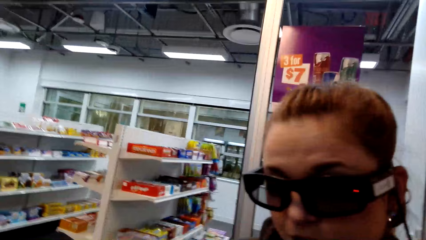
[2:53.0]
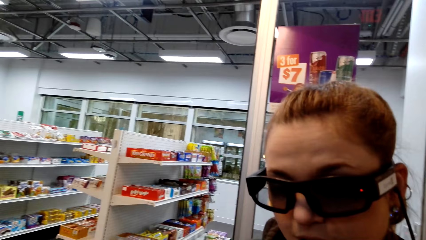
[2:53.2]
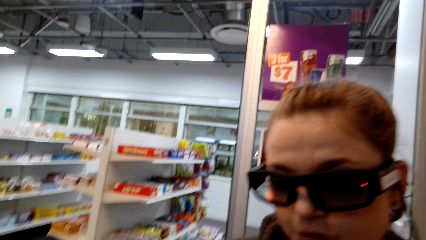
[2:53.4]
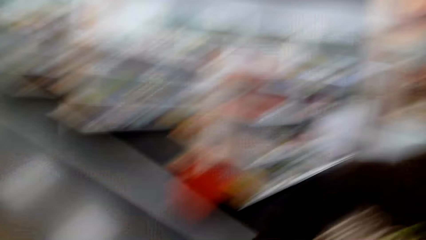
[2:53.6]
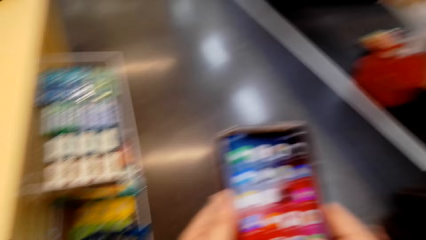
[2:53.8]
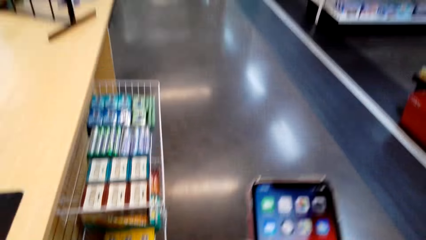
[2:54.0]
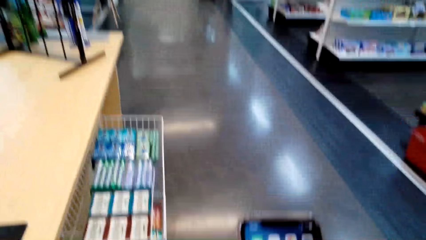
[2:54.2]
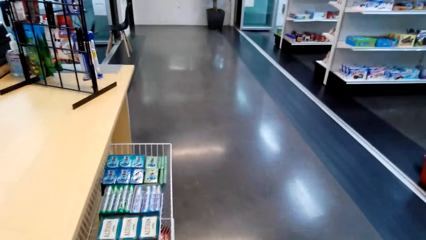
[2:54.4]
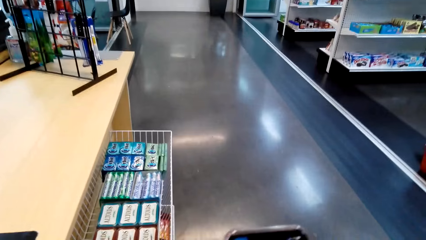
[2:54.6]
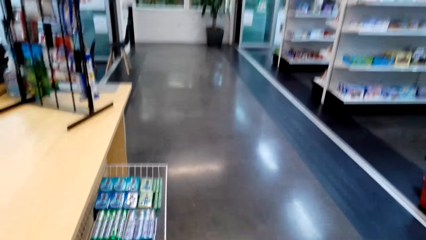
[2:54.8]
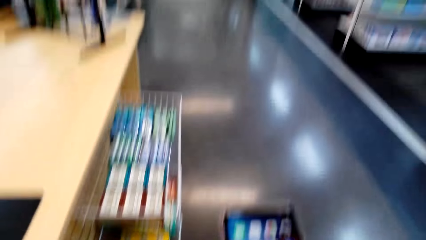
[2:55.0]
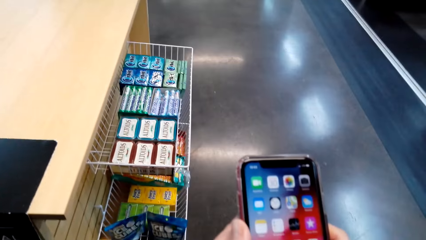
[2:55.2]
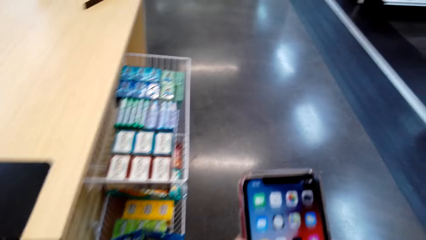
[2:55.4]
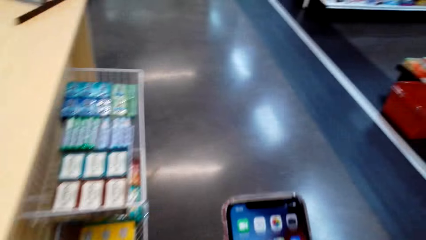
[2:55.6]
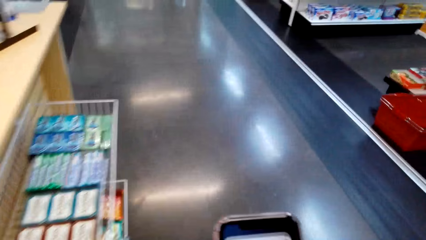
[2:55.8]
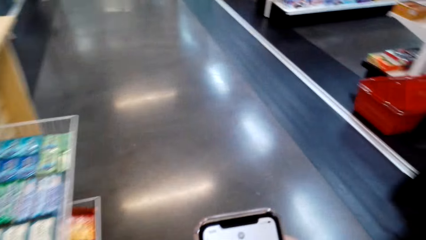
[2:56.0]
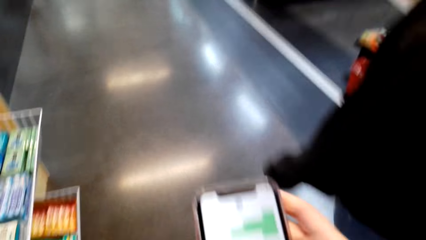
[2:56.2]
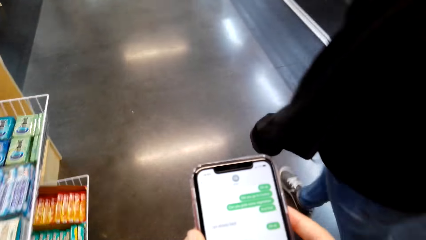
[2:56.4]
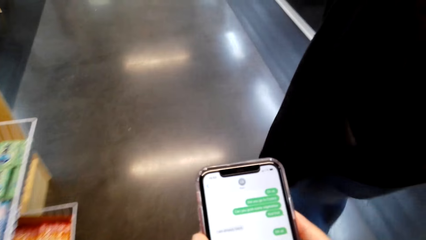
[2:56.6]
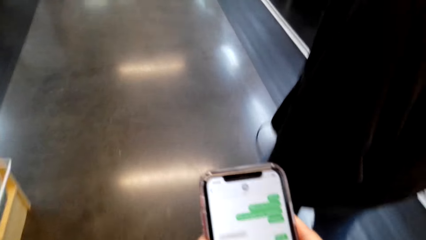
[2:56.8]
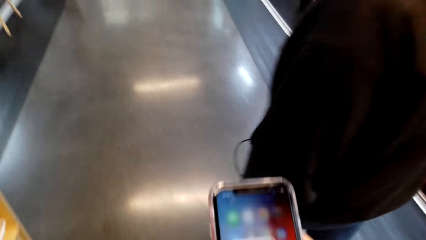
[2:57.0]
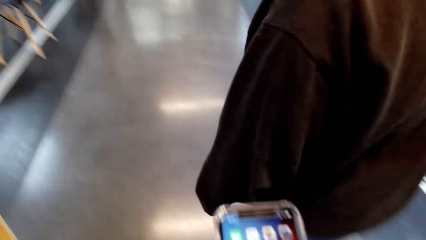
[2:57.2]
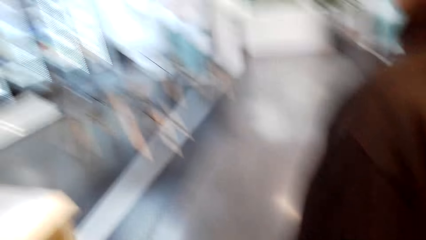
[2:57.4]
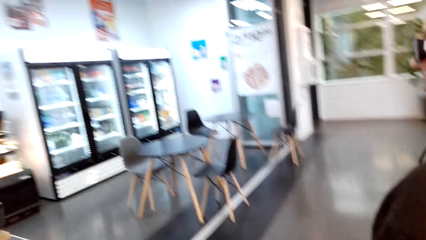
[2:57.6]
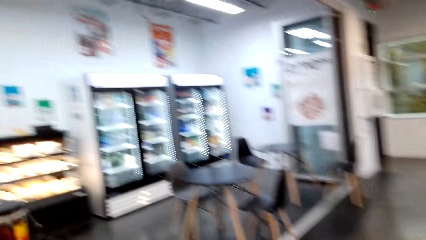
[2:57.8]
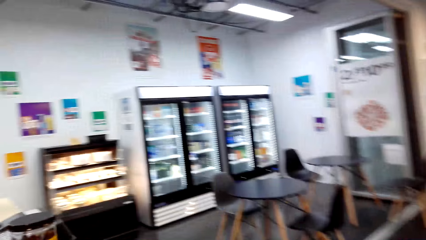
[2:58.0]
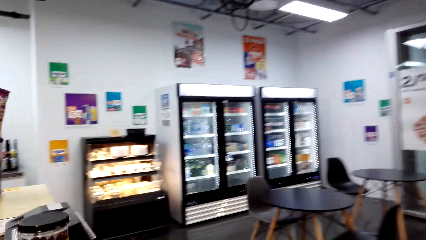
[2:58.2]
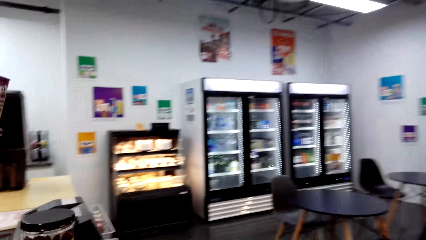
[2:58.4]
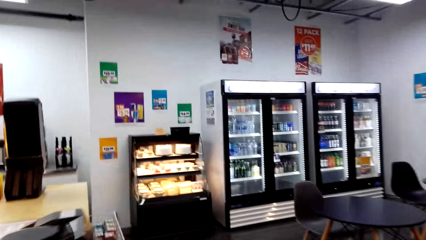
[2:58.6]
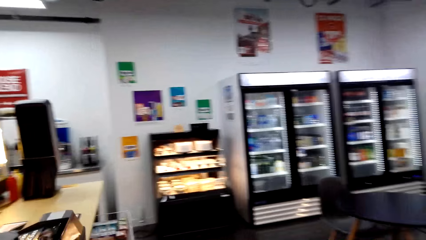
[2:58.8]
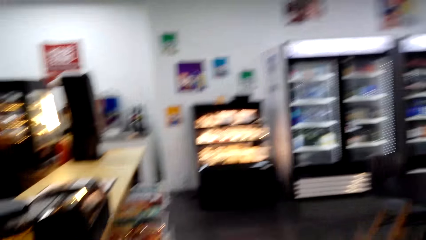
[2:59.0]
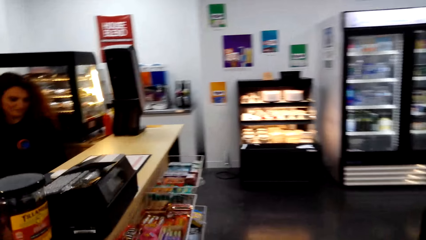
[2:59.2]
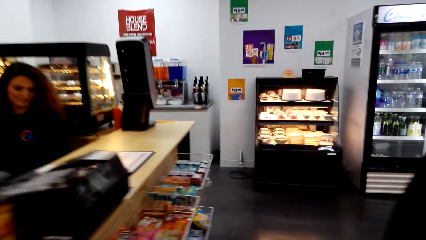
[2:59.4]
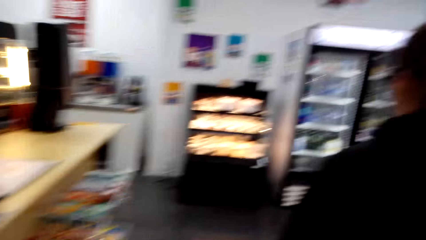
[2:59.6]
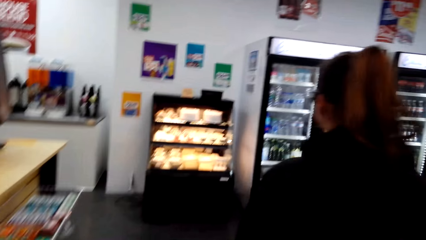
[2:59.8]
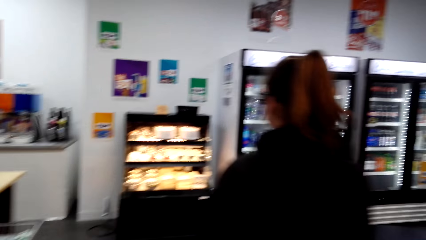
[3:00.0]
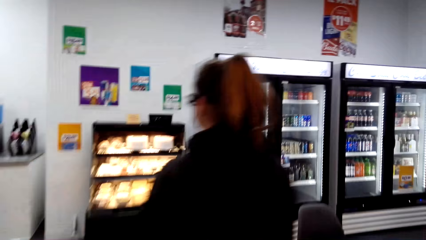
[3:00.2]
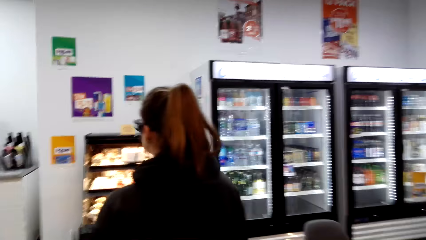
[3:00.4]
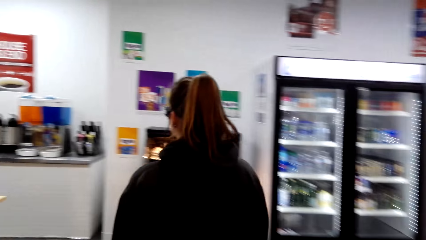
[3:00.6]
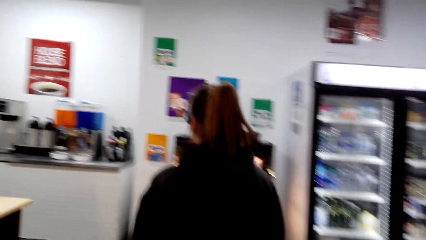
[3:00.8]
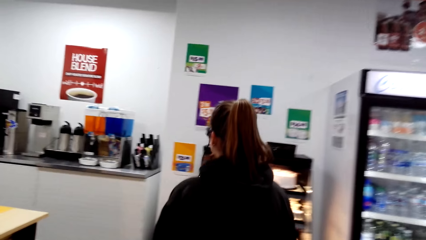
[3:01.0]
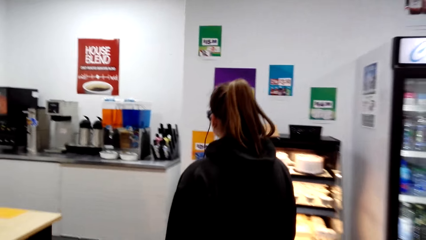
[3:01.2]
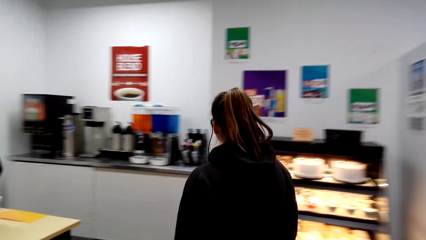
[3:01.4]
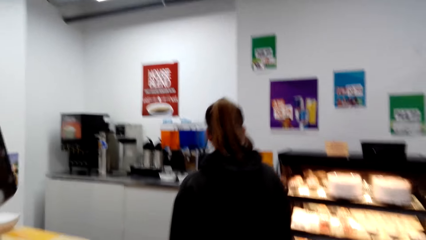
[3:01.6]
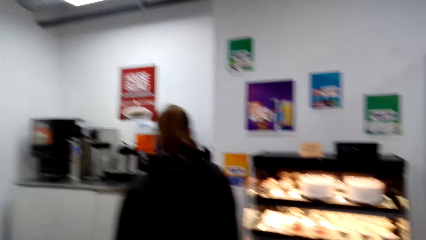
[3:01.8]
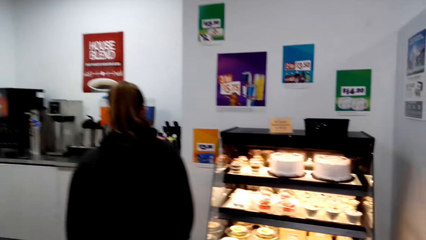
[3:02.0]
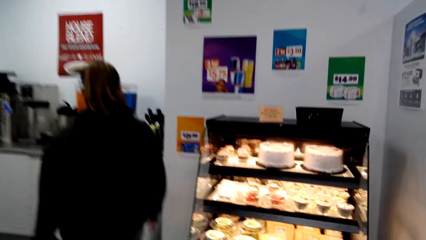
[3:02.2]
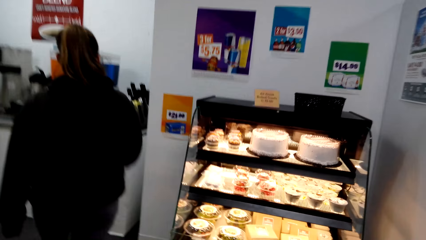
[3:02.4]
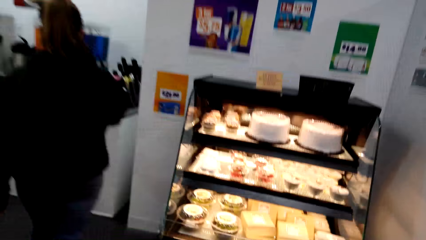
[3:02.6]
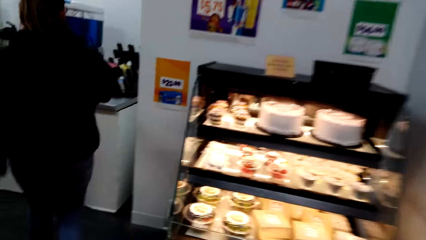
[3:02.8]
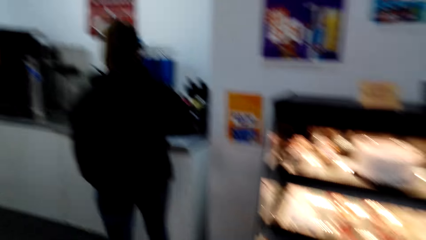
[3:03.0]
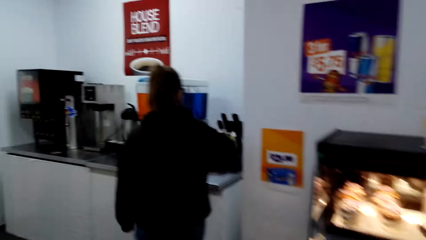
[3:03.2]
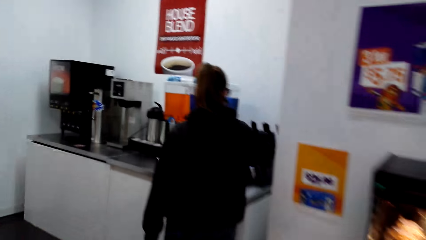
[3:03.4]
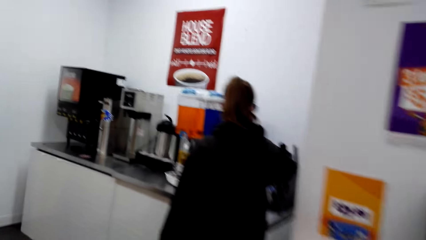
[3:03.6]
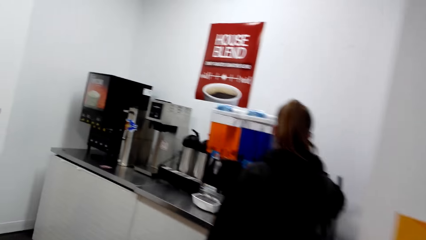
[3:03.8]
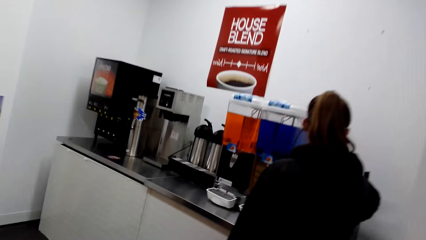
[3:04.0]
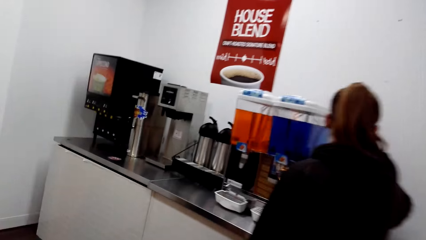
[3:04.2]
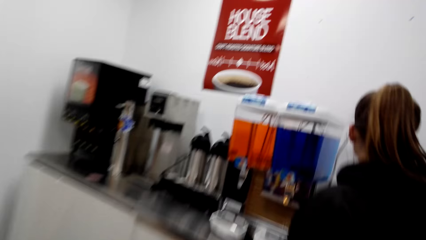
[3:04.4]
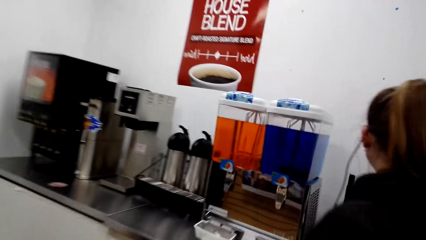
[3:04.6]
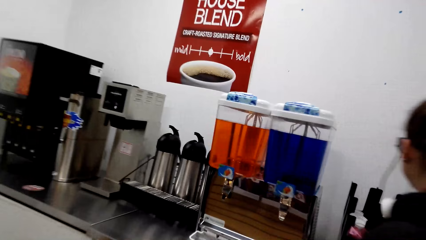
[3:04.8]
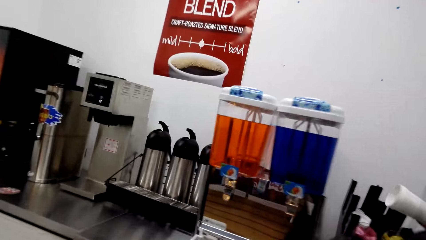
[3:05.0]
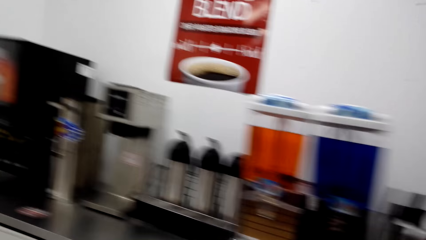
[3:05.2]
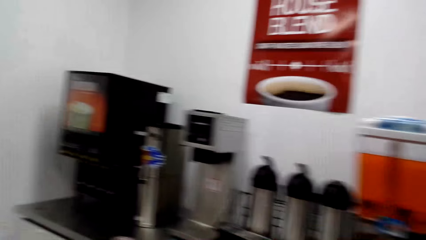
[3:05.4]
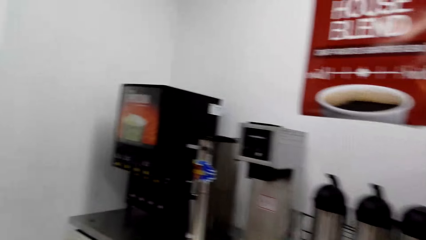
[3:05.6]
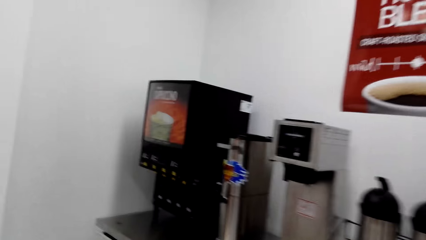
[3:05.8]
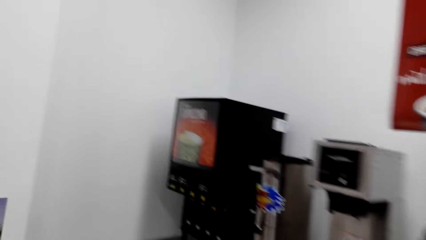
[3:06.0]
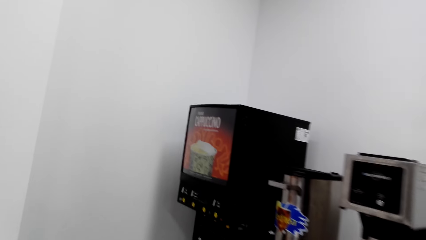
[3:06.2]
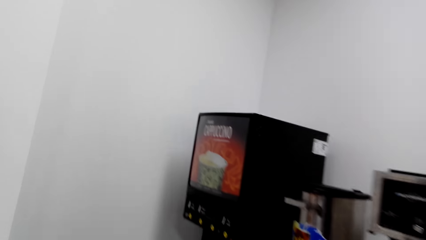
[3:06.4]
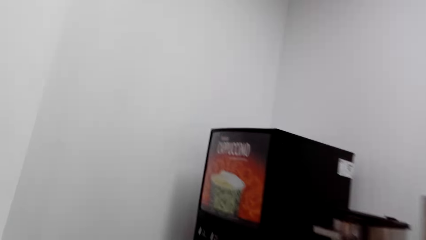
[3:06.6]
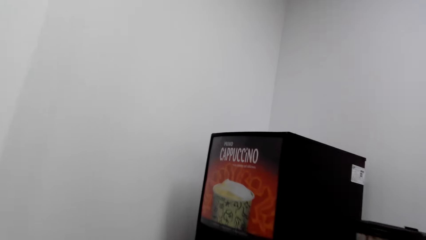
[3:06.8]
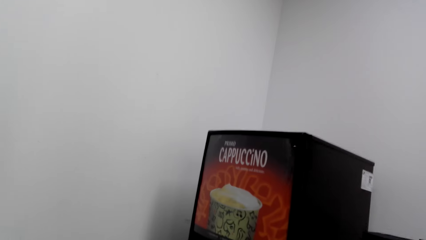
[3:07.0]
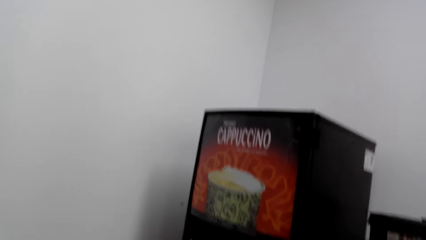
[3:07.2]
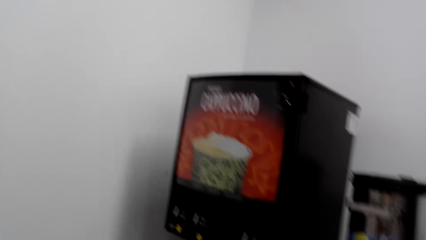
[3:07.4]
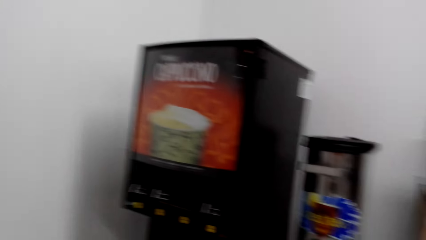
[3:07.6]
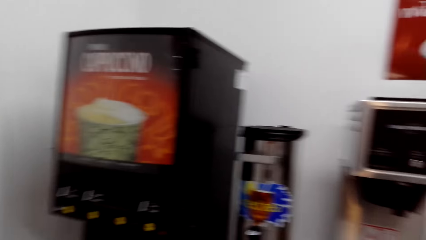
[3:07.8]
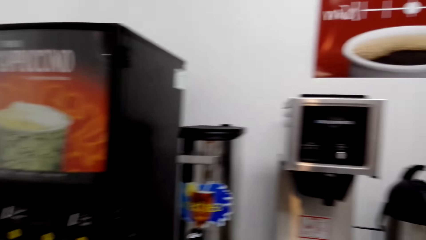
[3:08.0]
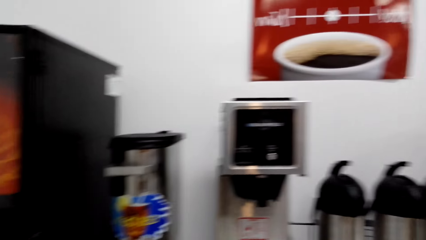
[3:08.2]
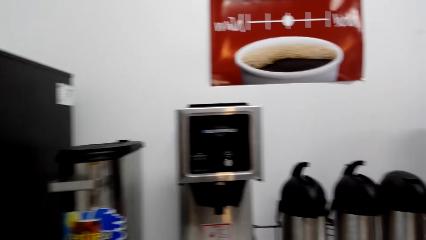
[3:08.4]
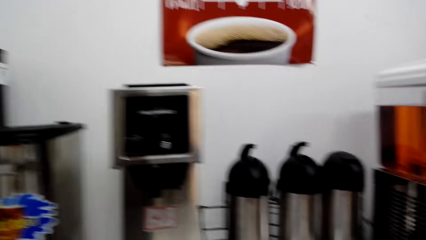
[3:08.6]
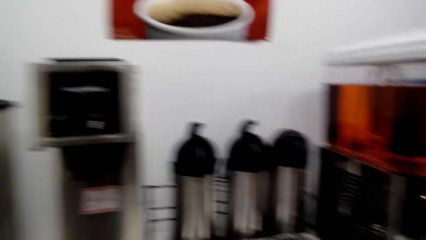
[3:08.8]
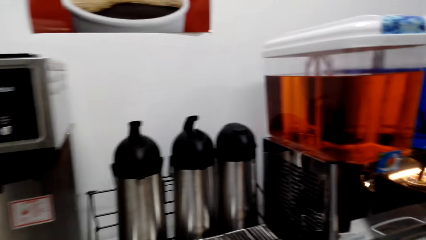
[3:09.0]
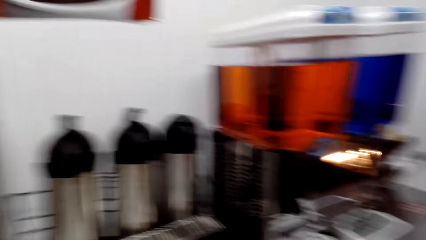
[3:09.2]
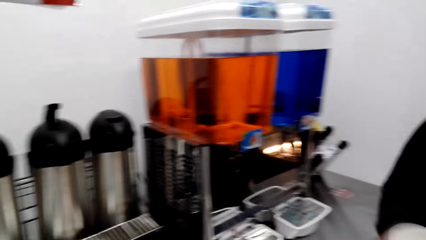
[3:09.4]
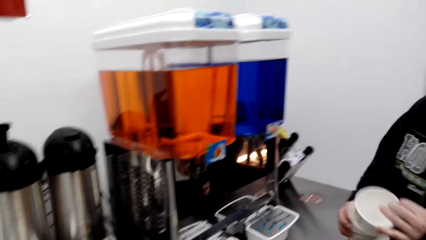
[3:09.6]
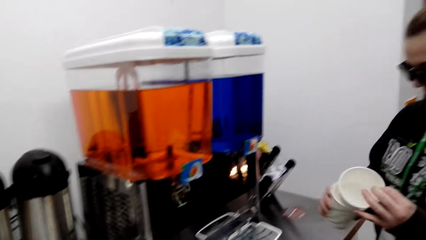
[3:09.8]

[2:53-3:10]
A woman converses with the camera wearer. The camera wearer dials a phone and scrolls their cellphone. They walk in a supermarket and move towards the fridge. They converse with the woman. The woman picks up the tumbler from the rack. The camera wearer looks around.
